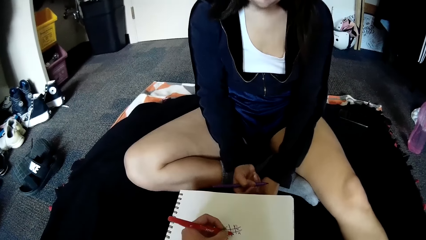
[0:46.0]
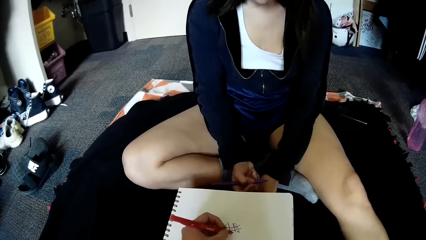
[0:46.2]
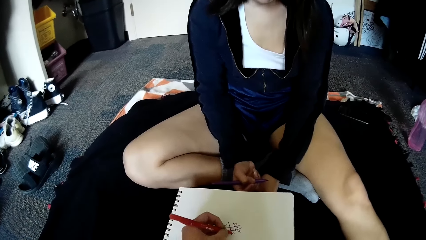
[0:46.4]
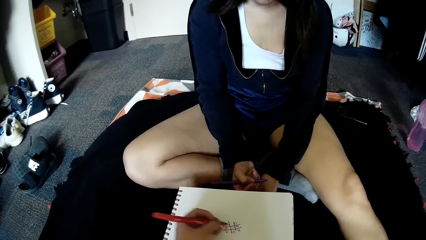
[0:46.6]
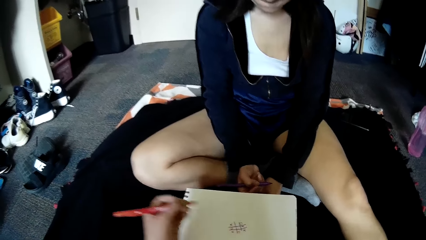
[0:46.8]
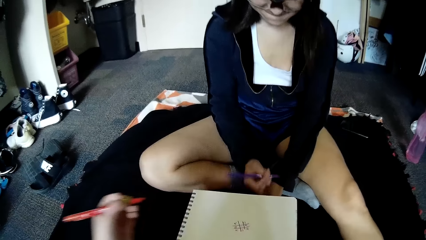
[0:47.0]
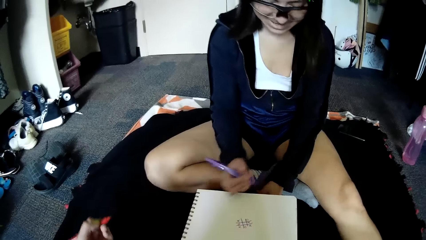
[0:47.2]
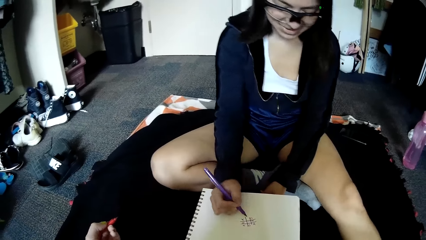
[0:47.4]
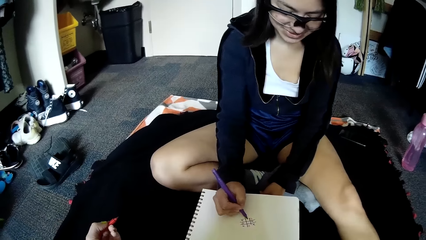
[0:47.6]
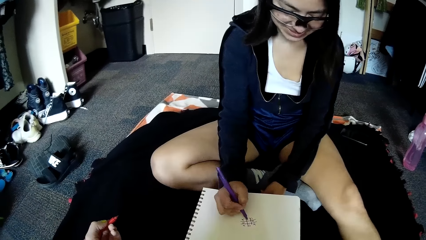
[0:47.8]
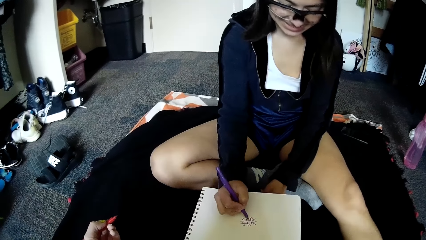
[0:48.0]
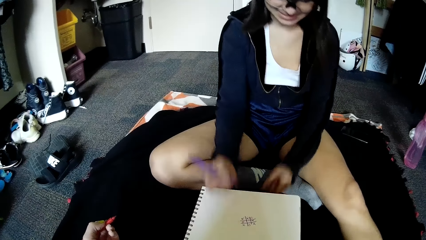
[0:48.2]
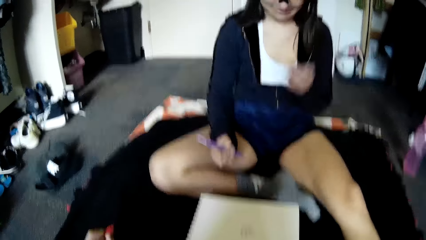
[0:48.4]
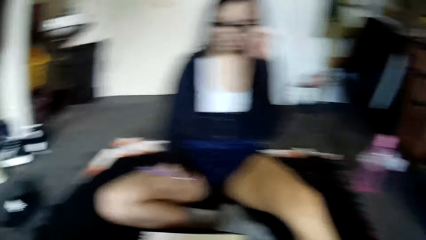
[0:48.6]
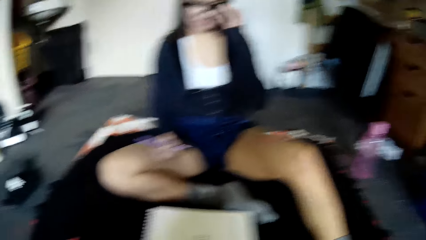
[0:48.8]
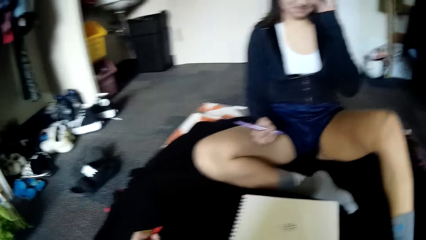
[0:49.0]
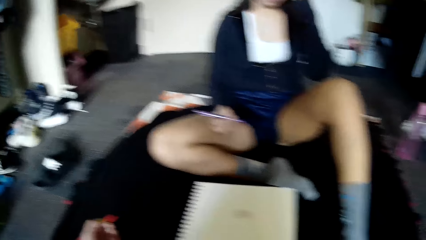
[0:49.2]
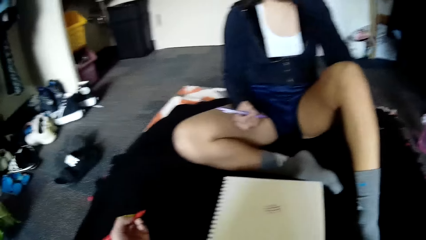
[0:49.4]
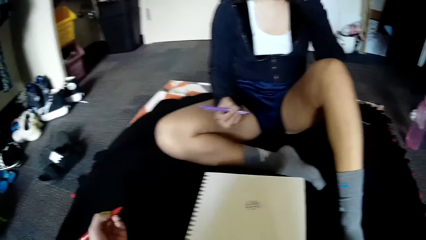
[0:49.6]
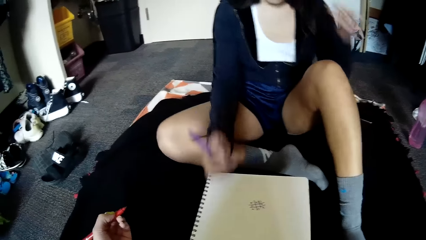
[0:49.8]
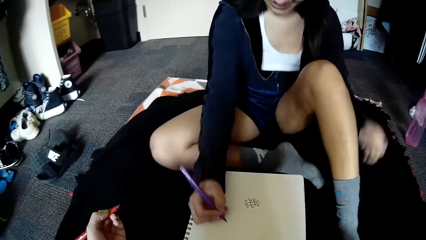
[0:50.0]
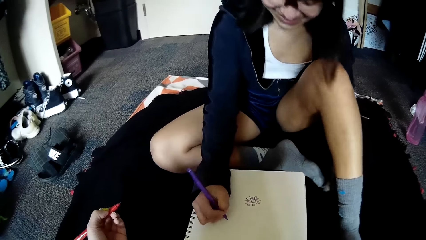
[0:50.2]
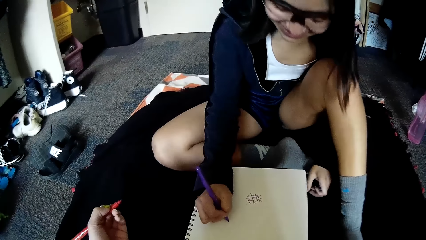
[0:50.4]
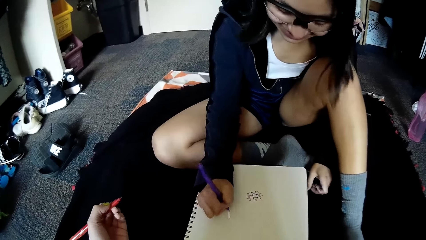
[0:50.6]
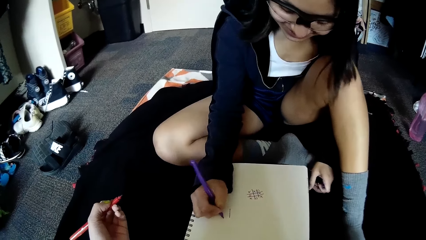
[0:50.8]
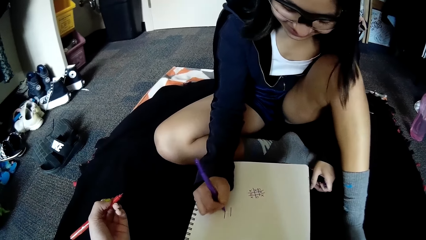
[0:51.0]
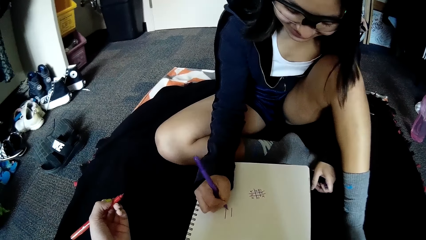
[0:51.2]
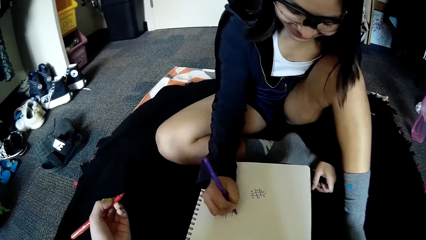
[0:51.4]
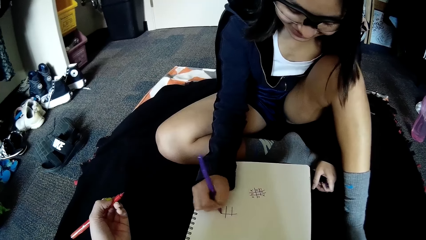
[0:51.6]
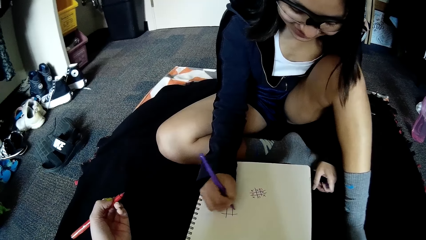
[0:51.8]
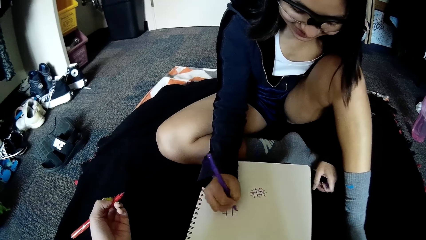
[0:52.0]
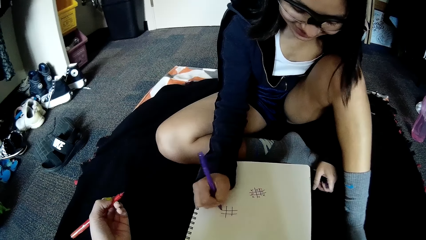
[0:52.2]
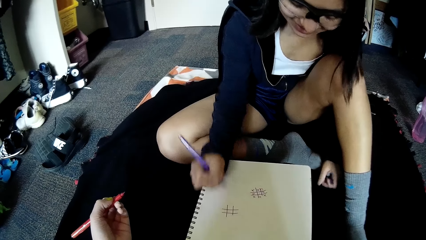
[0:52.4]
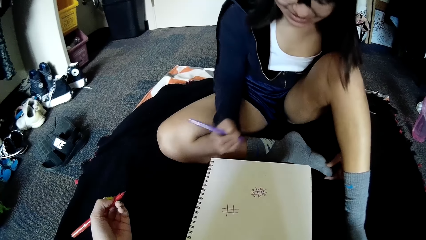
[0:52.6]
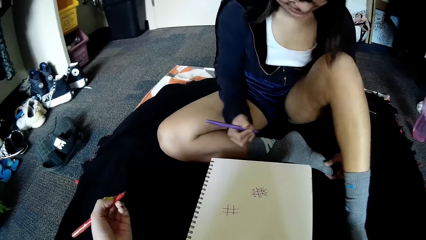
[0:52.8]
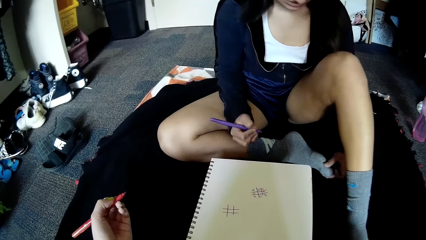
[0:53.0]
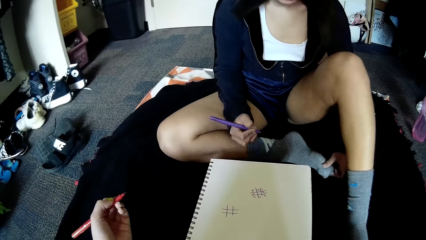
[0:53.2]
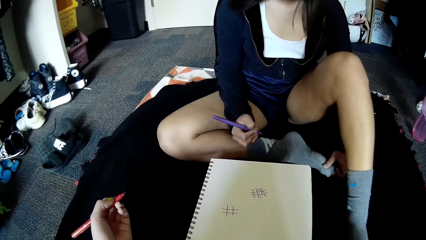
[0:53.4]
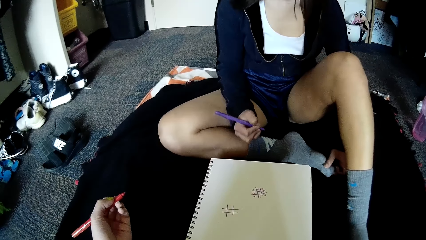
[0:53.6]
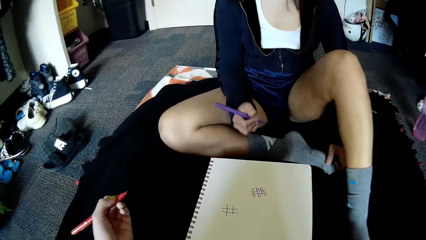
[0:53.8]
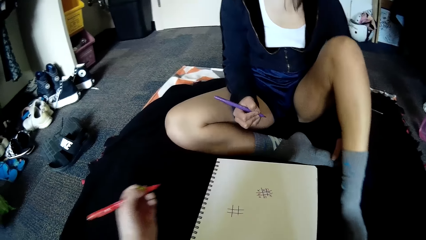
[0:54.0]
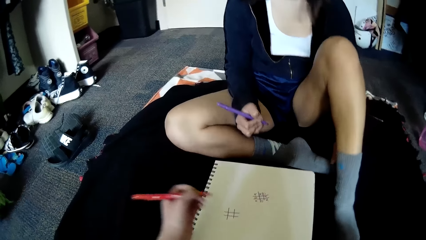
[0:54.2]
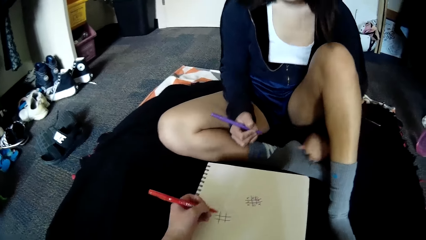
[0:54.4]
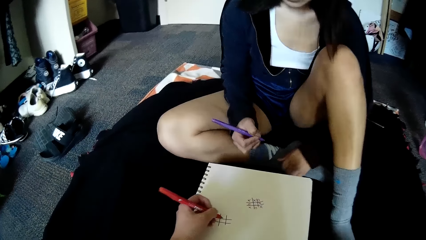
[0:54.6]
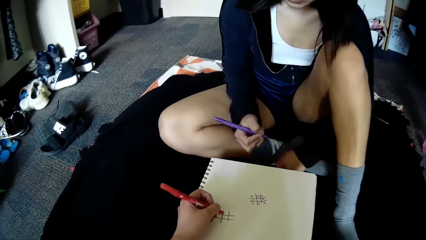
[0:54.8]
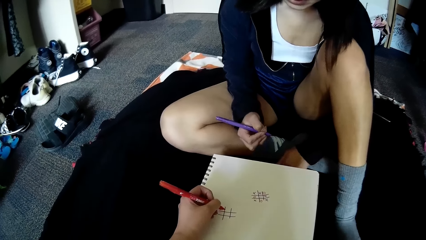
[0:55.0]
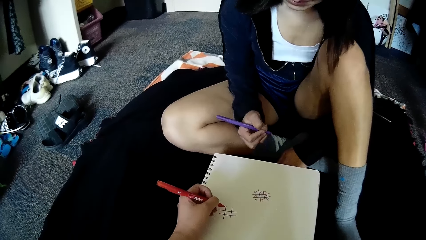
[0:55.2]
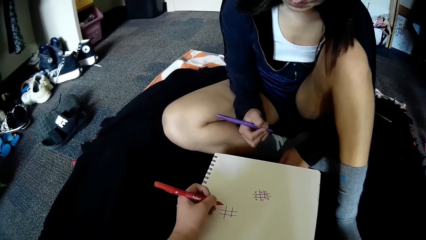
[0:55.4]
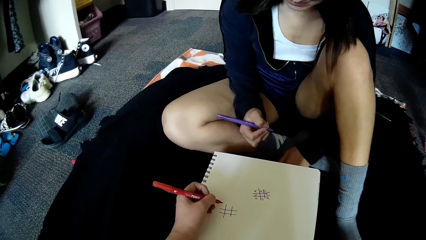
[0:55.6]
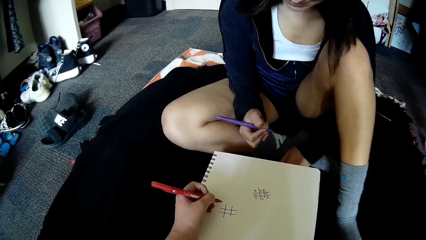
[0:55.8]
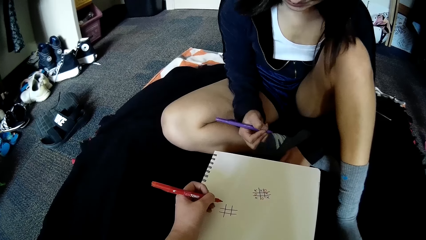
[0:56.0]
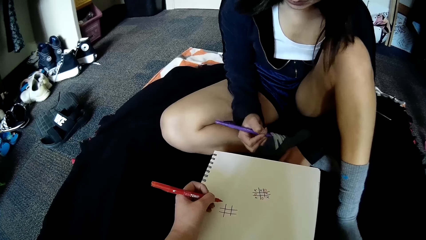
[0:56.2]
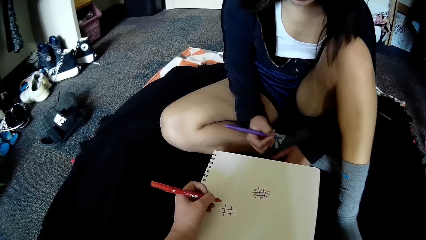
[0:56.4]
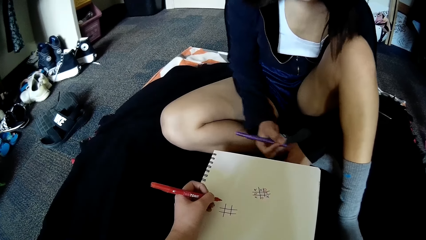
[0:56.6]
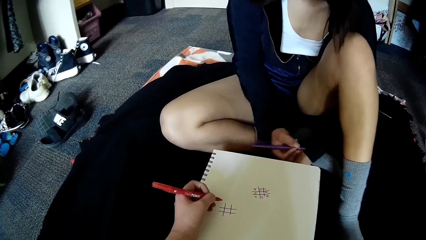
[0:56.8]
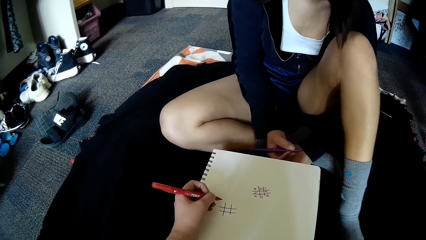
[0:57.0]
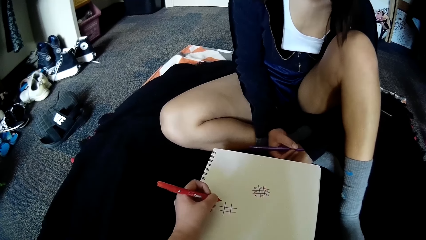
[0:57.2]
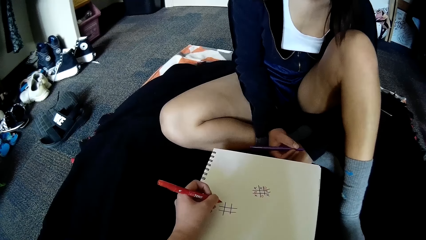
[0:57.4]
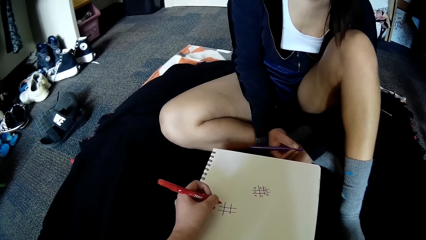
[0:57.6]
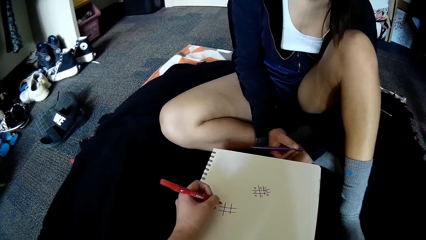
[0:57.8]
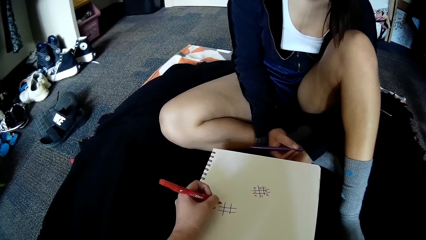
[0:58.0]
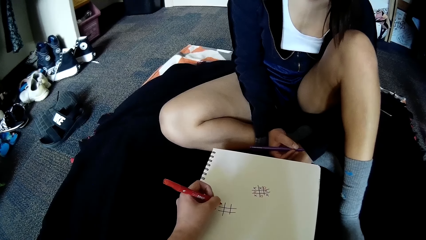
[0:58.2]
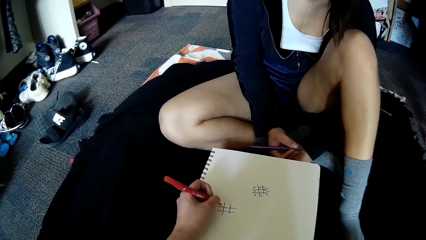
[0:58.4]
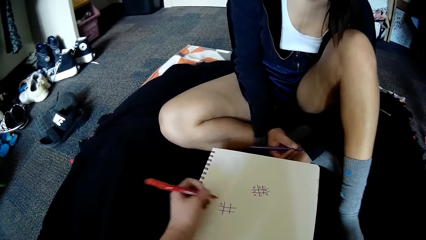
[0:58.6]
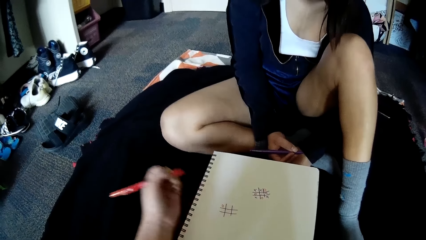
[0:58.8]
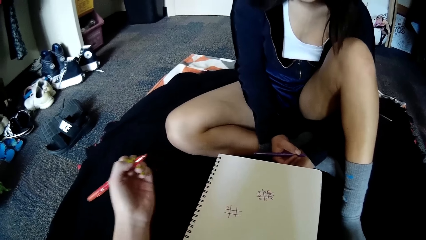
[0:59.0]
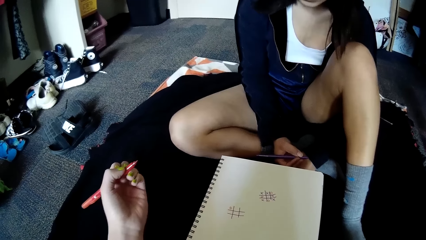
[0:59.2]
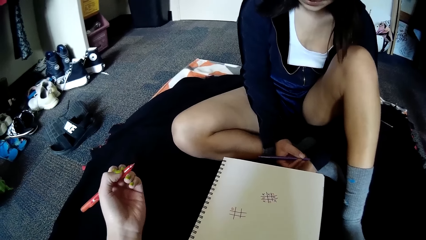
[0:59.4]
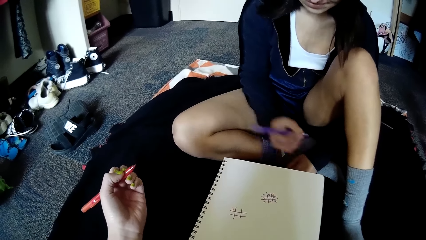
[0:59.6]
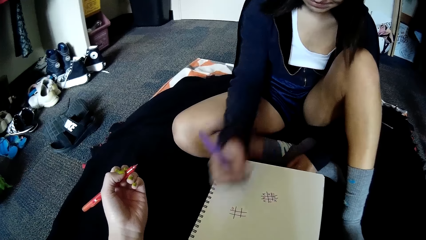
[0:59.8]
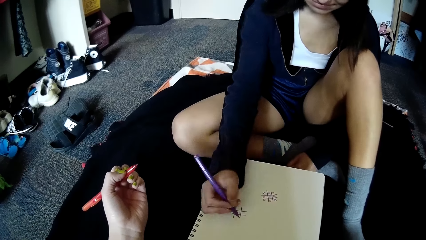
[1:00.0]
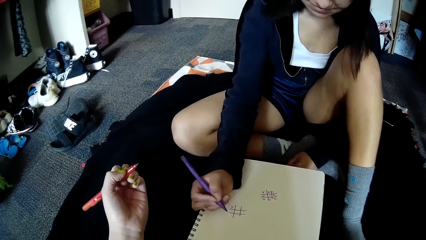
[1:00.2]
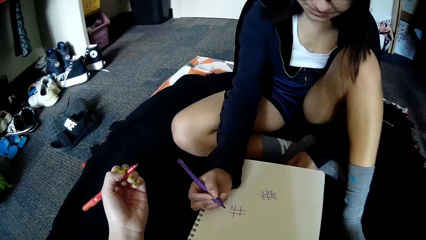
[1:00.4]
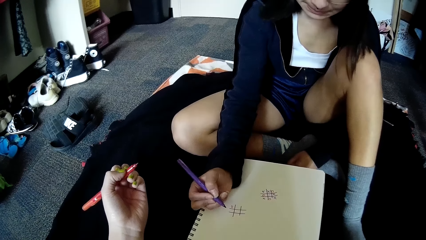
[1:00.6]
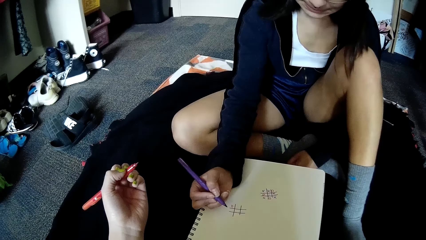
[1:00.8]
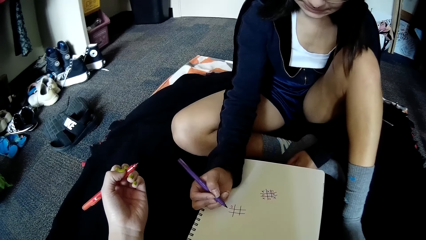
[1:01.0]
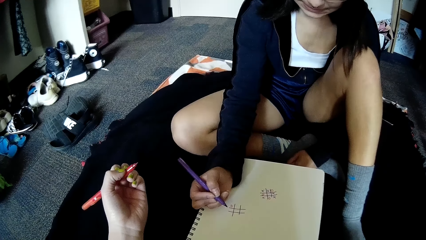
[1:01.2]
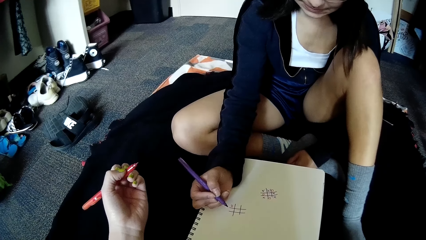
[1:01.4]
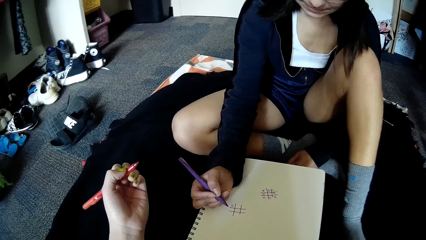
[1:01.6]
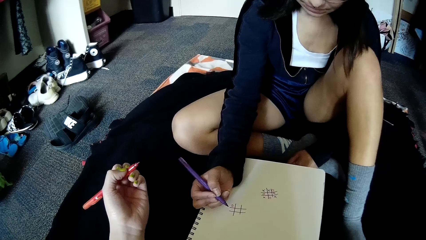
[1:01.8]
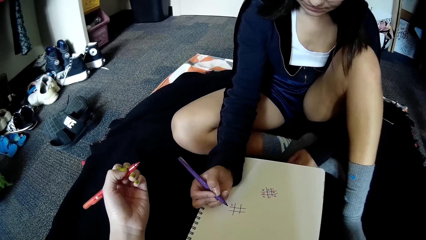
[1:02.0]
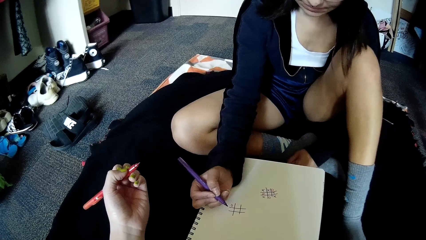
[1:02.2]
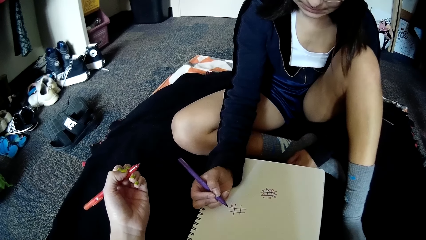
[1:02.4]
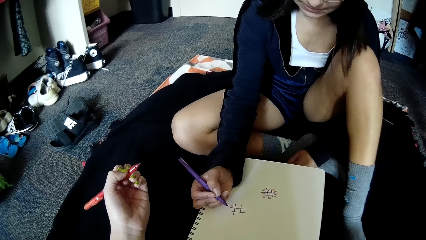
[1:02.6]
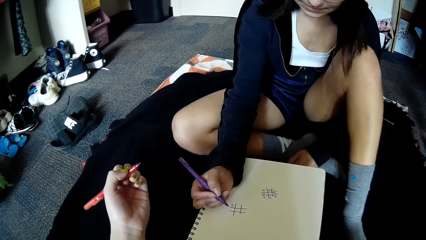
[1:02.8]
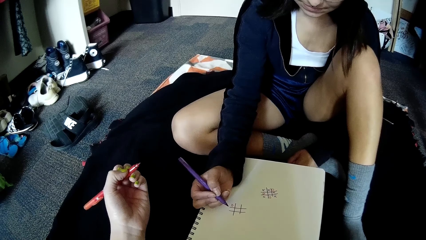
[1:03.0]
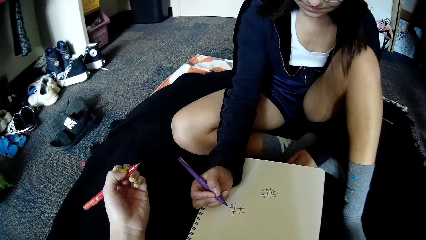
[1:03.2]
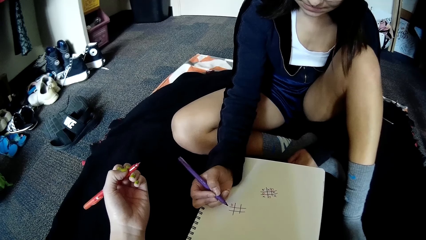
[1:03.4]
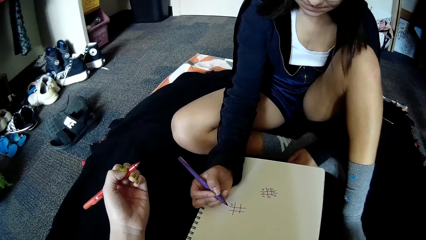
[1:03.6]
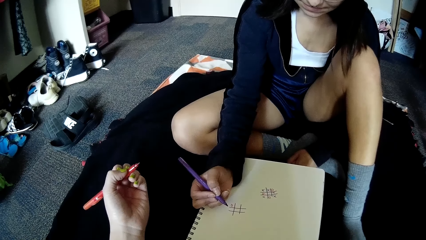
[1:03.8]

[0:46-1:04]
The camera wearer writes on the book on the floor with the pen in her left hand. The woman talks to the camera wearer. The woman writes on the book on the floor with the pen in her right hand. She adjusts the eyeglass. She writes on the book again. The camera wearer places her left hand on the book on the floor. She writes on the book. She writes on the book on the floor with the pen in her left hand. The woman places her right hand on the book on the floor.
